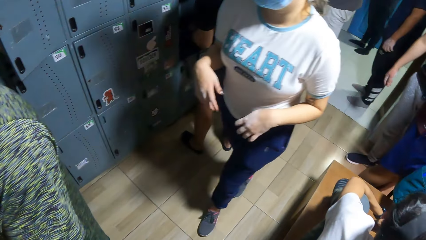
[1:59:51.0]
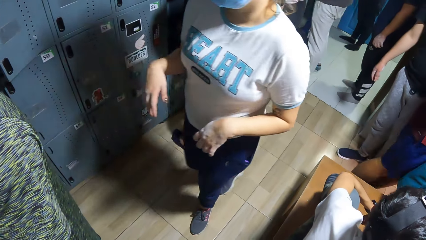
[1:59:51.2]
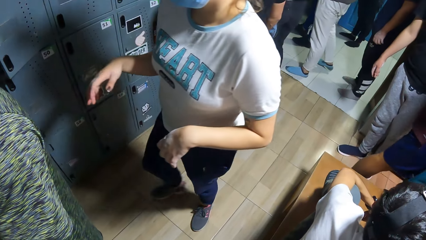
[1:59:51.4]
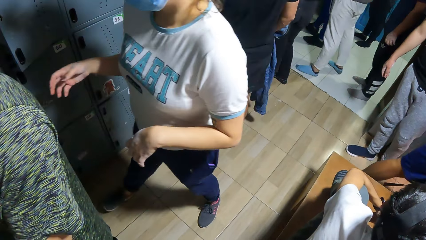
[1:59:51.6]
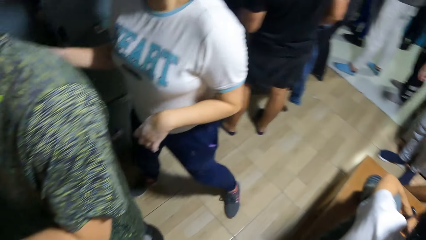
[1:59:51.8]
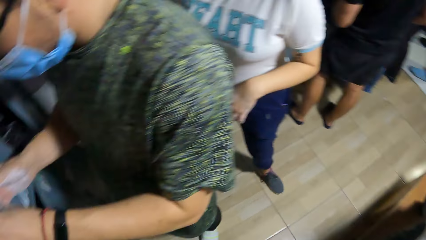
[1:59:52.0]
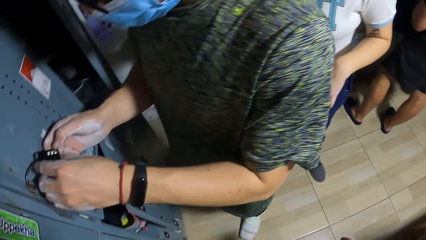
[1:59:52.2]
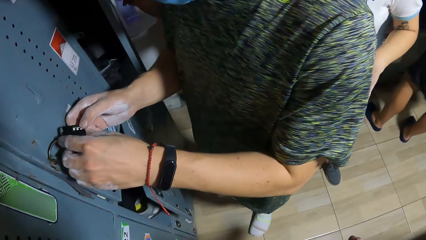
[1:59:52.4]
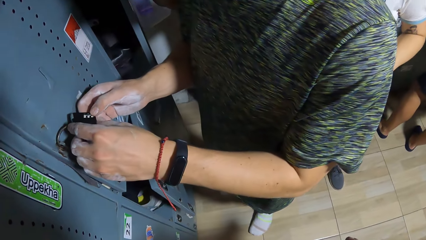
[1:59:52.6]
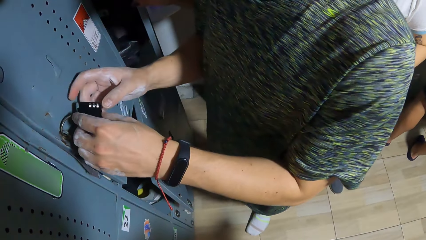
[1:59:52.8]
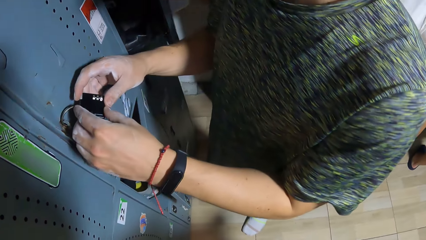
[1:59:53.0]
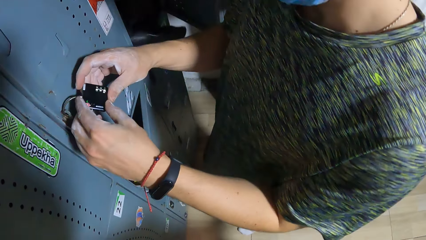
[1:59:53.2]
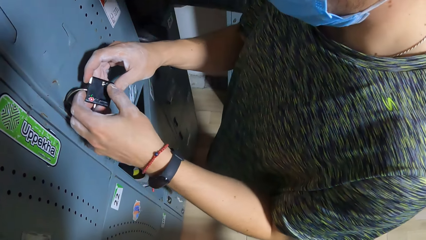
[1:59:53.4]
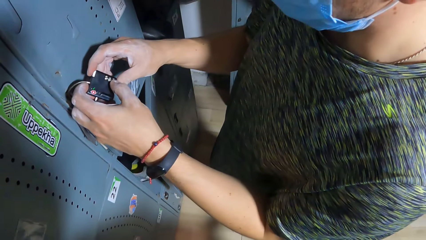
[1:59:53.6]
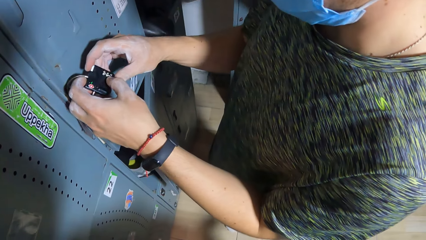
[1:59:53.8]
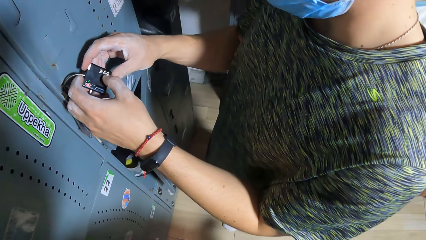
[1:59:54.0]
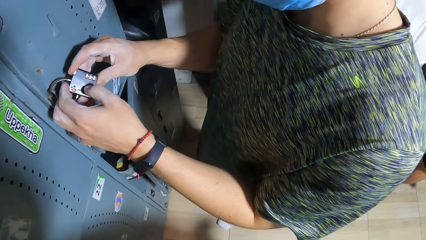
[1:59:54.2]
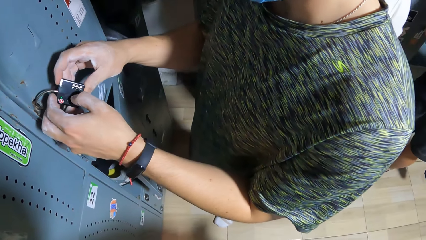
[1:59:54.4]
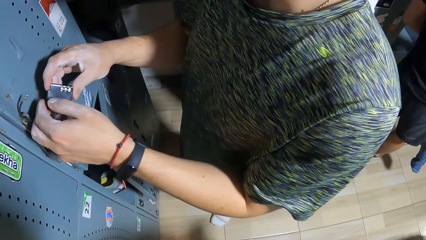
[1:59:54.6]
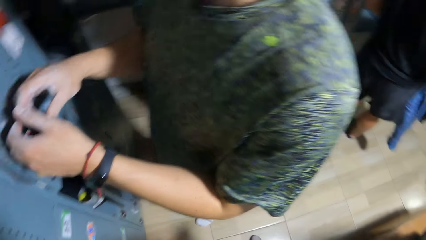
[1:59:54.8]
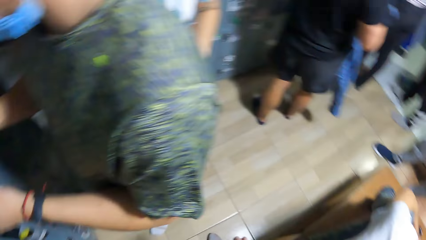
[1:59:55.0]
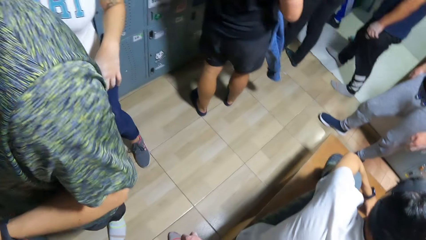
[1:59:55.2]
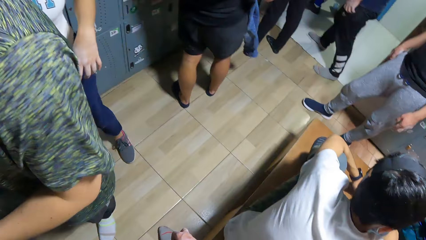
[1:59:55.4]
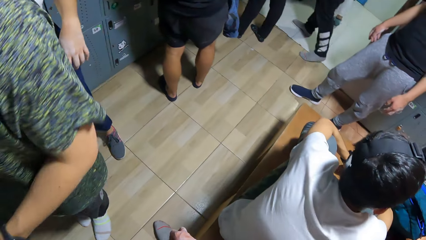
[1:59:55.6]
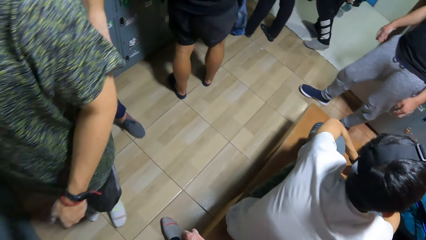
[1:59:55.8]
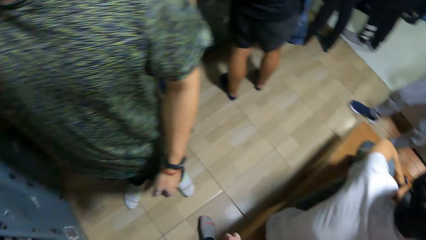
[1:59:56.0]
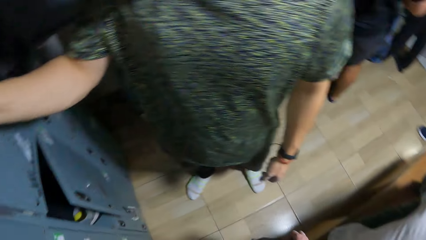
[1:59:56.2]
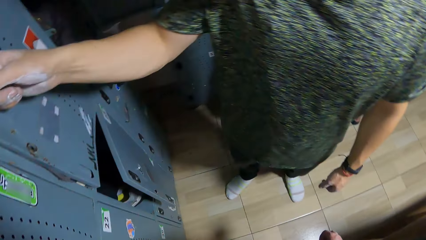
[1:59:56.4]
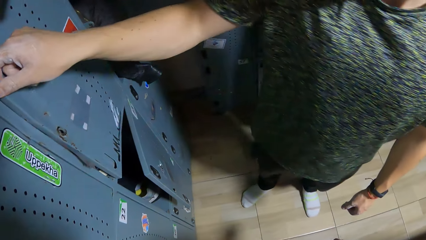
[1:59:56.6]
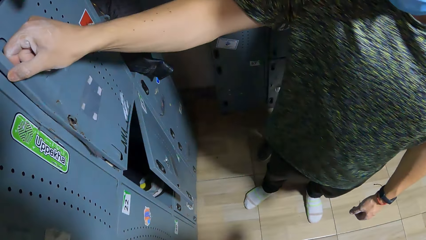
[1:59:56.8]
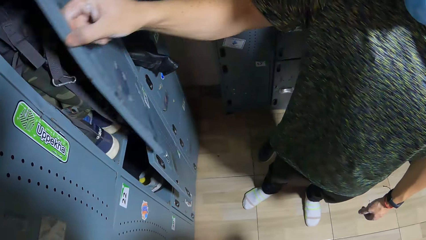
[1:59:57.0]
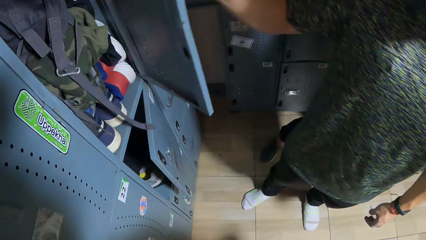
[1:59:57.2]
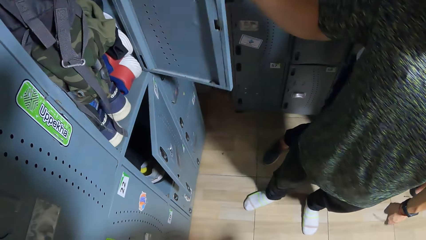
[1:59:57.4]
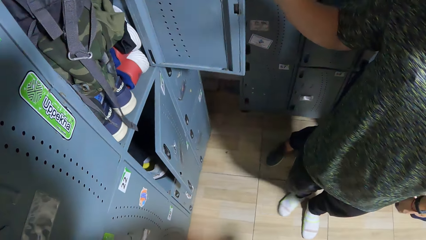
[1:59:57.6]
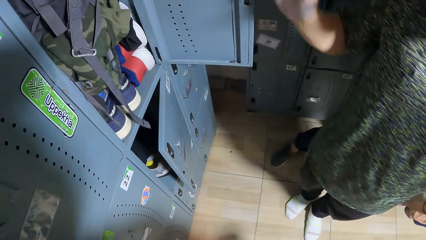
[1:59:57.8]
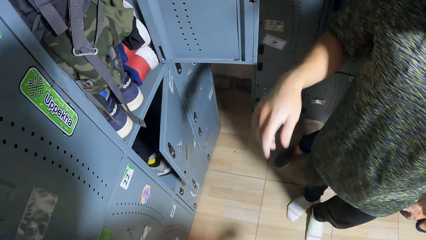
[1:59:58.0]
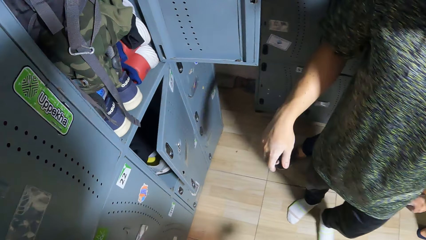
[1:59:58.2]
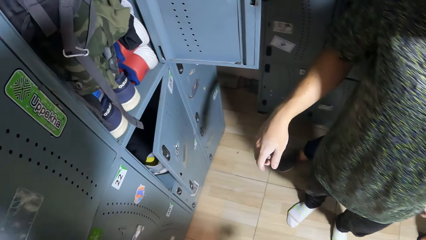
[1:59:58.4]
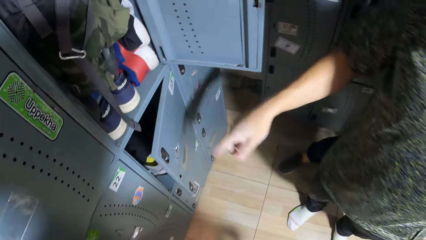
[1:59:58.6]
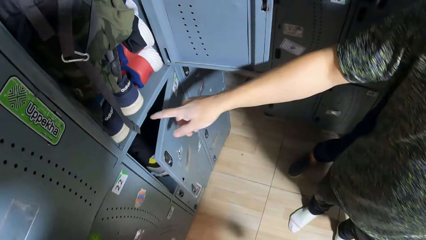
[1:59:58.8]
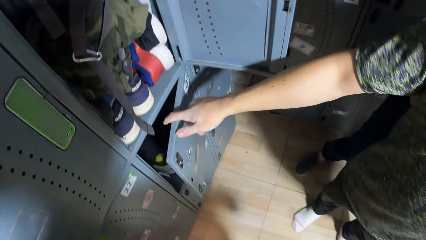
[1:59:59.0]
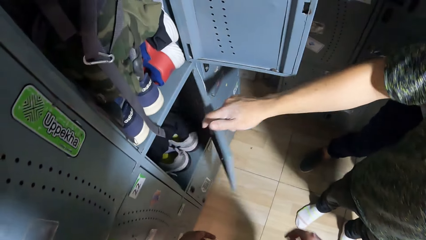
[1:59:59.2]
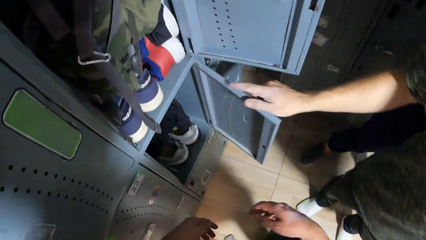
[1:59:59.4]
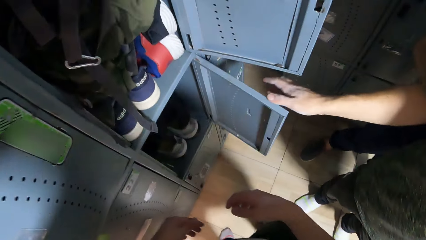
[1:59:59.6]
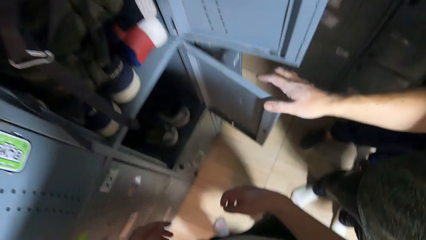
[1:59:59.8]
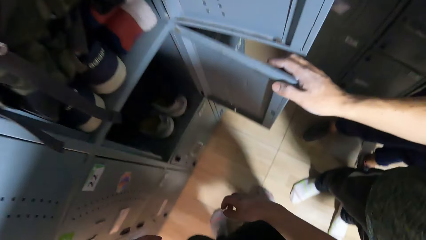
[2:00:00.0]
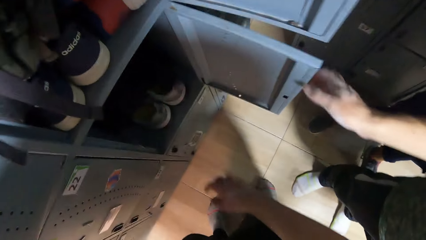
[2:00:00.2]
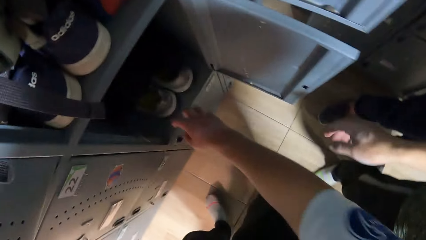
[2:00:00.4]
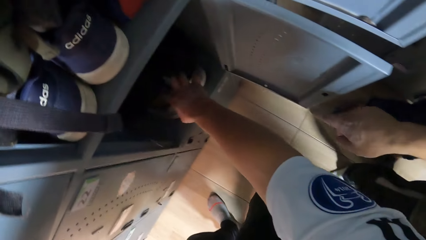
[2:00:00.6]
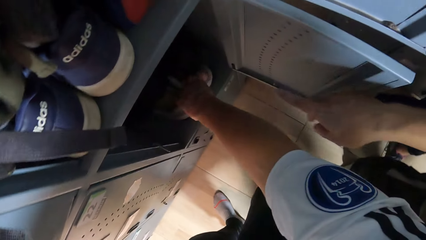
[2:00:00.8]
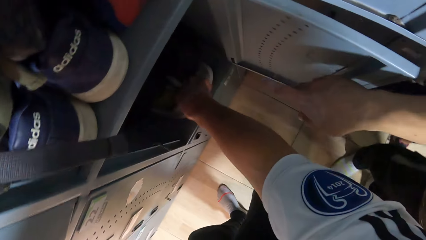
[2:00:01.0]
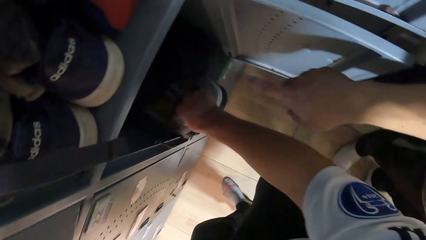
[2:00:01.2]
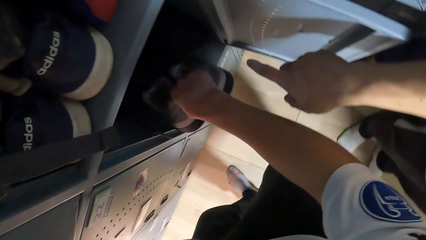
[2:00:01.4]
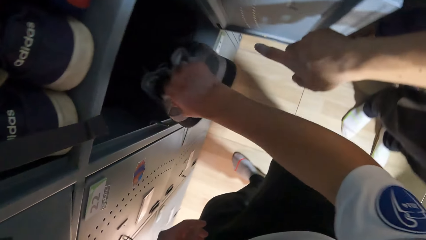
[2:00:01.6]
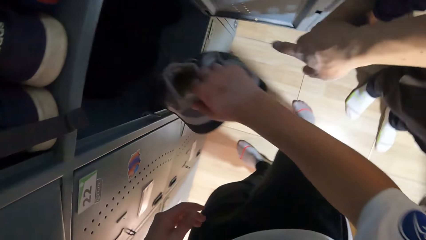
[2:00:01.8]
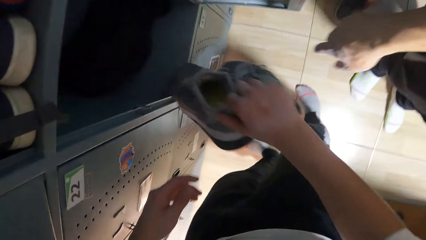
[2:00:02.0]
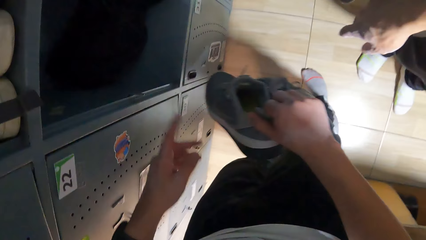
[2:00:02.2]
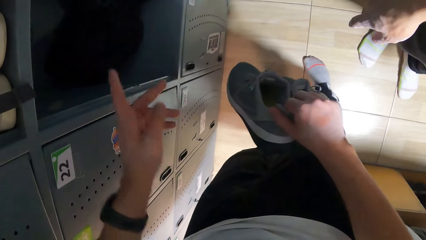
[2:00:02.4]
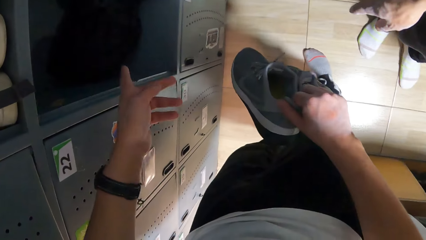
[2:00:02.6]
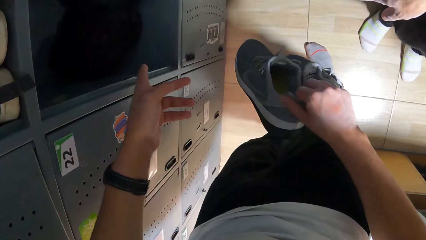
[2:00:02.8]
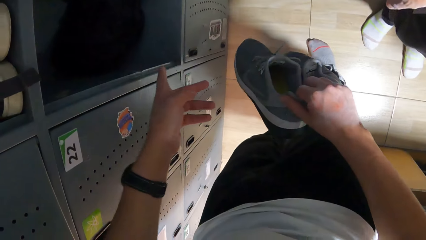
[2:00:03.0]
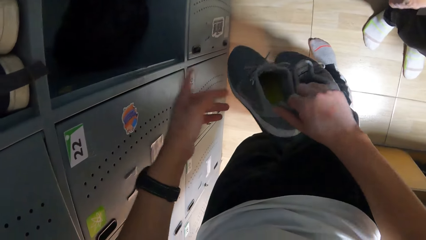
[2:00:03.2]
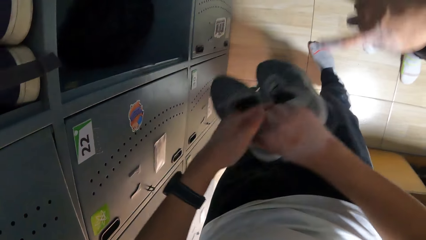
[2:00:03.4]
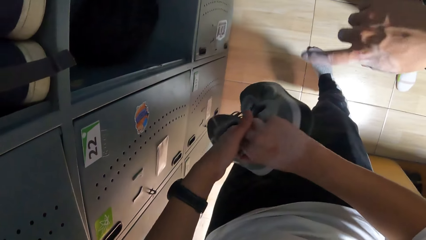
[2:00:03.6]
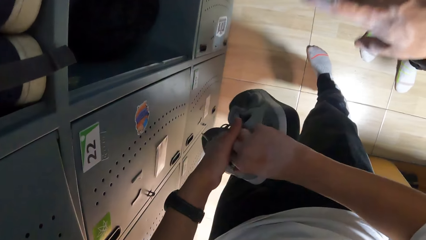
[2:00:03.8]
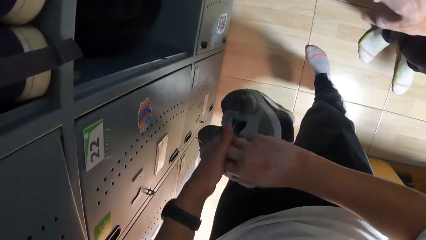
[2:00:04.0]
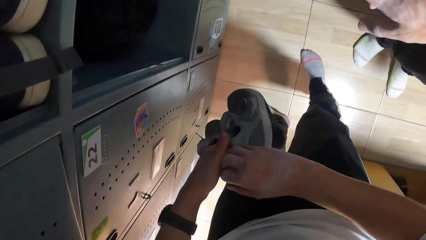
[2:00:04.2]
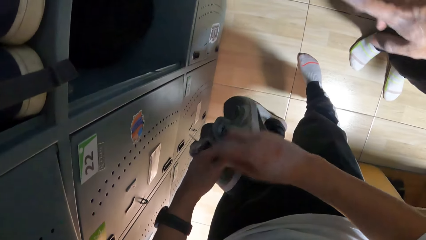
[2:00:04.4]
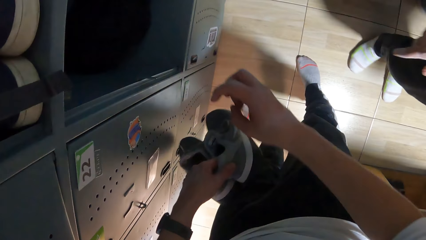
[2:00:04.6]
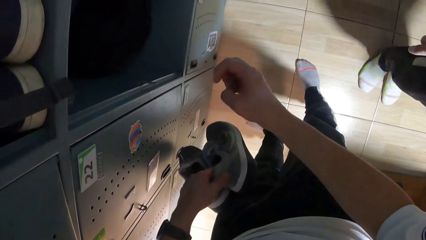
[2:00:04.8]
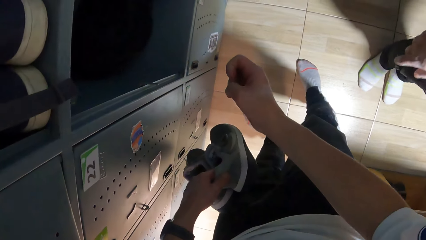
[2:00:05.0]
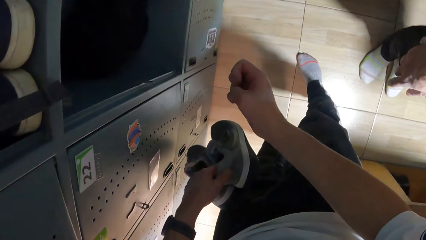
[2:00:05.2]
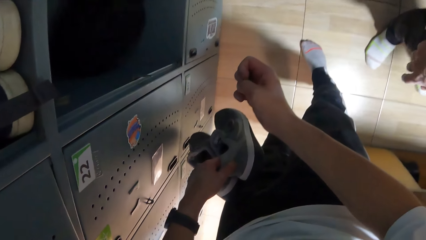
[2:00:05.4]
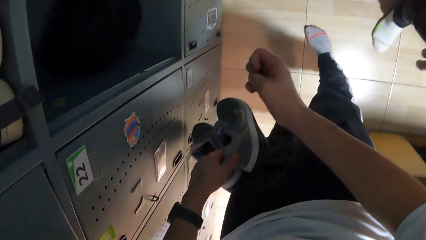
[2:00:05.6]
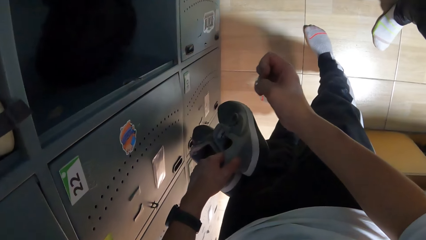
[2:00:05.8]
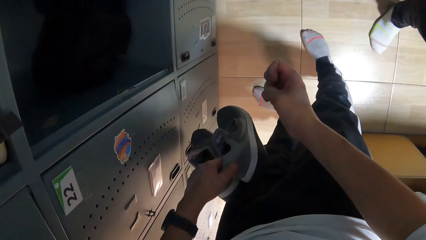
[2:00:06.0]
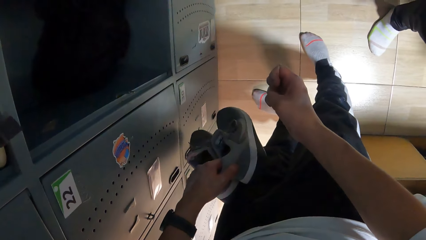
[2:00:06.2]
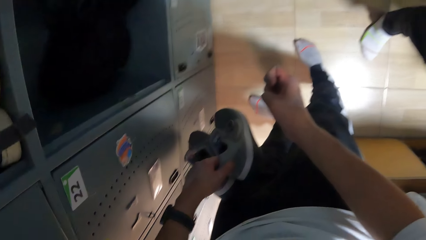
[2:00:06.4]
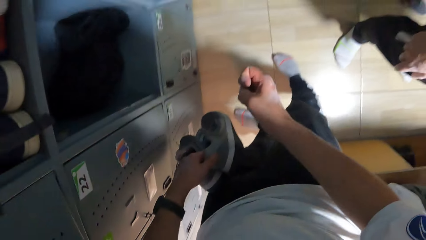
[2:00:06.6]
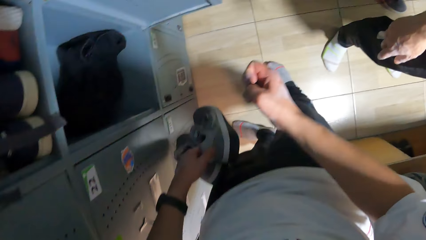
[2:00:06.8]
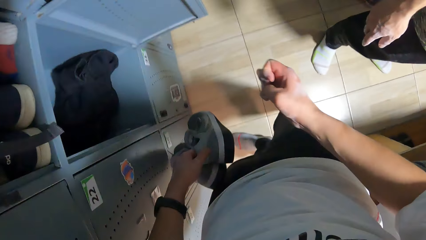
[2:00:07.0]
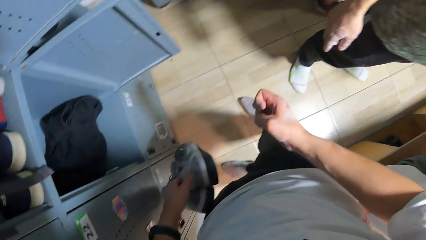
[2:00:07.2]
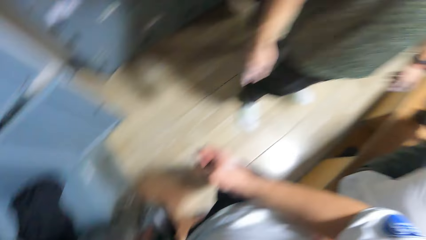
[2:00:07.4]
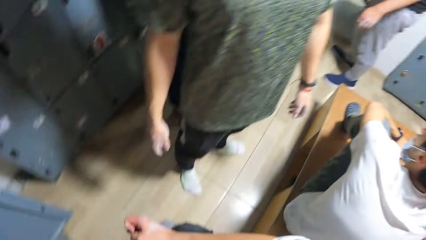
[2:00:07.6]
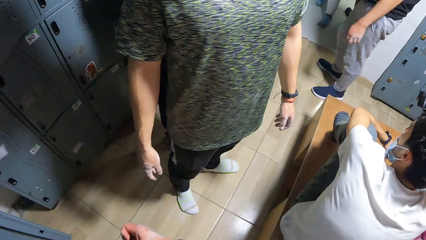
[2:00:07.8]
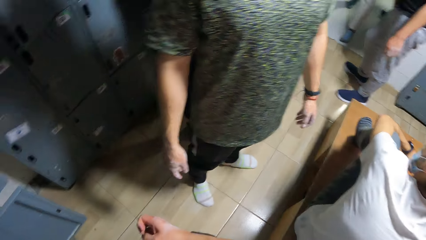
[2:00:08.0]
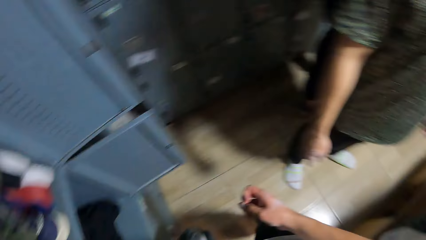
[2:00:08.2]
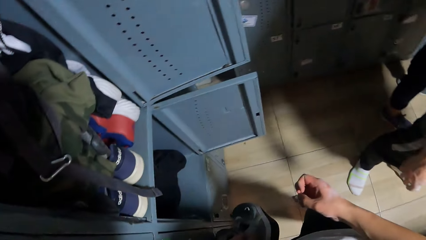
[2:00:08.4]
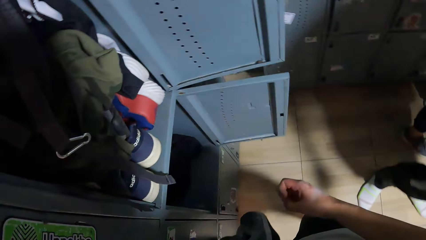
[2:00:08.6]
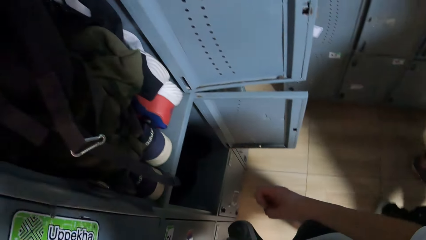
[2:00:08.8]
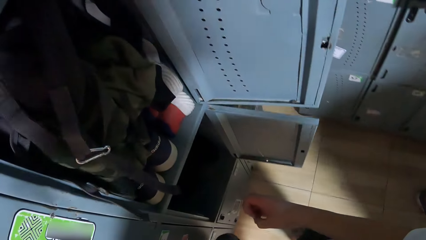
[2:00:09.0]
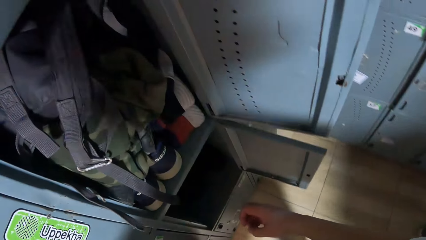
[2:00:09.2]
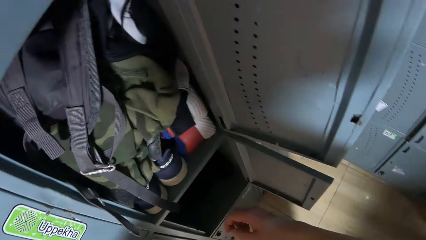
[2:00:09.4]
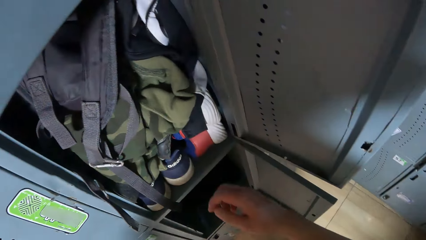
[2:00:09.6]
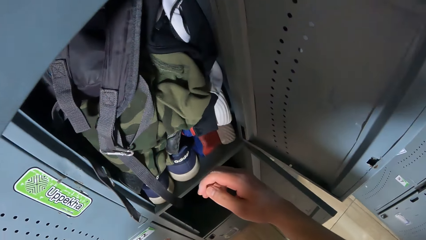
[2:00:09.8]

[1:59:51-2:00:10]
The camera wearer looks around the room. A woman opens a locker with her left hand. A man opens a shelf. Another man opens the locker with his left hand. The other man opens another locker with his left hand. The camera wearer picks a pair of shoes from the locker with his right hand. The first man answers another man. The camera wearer looks around the room.
